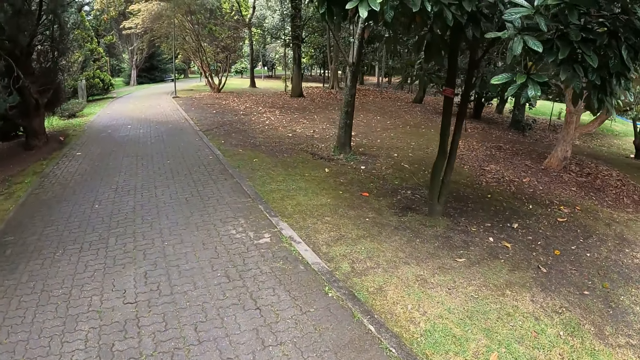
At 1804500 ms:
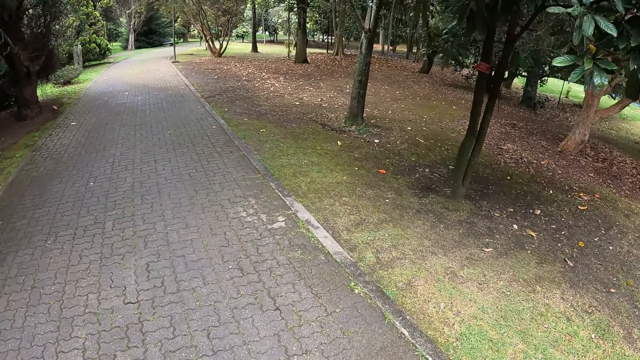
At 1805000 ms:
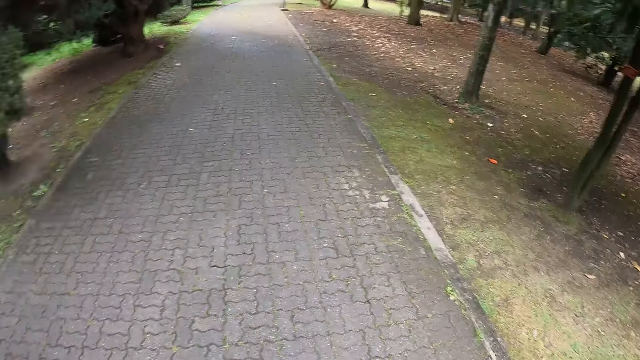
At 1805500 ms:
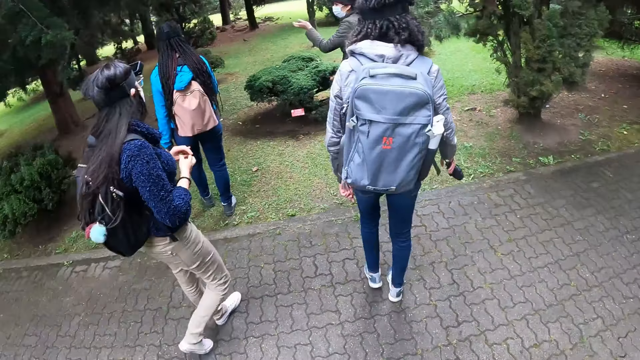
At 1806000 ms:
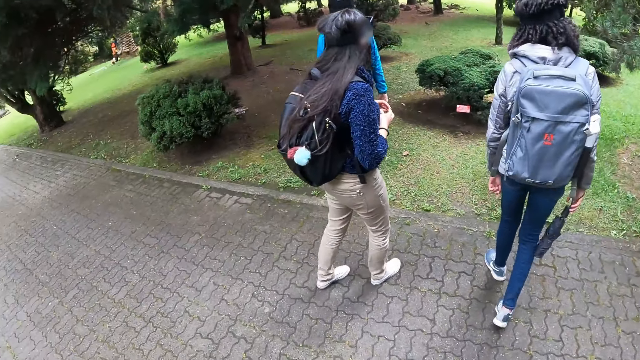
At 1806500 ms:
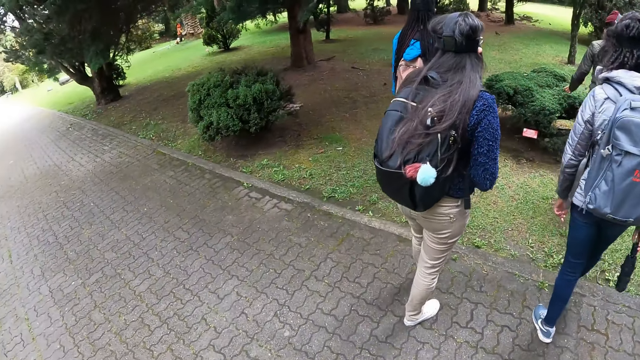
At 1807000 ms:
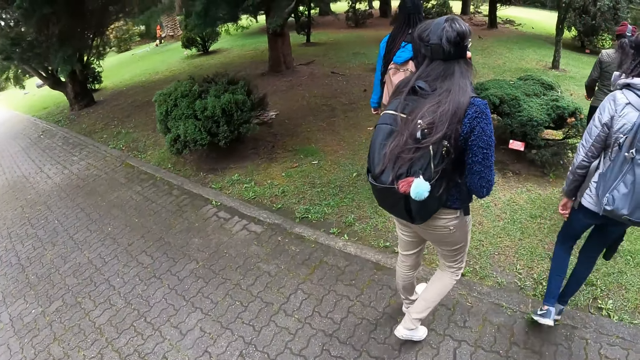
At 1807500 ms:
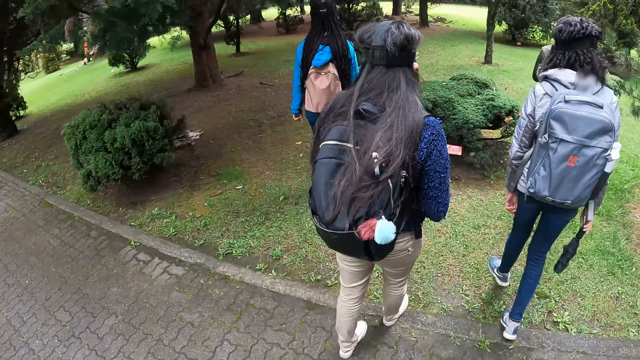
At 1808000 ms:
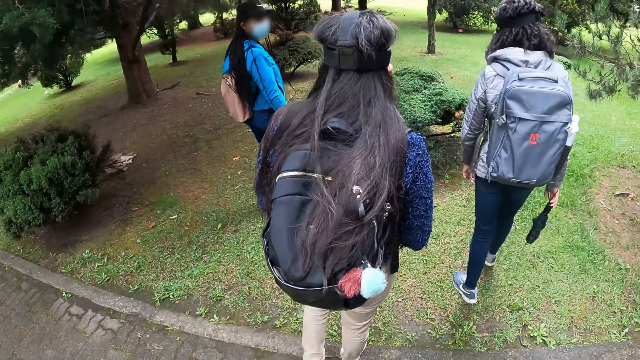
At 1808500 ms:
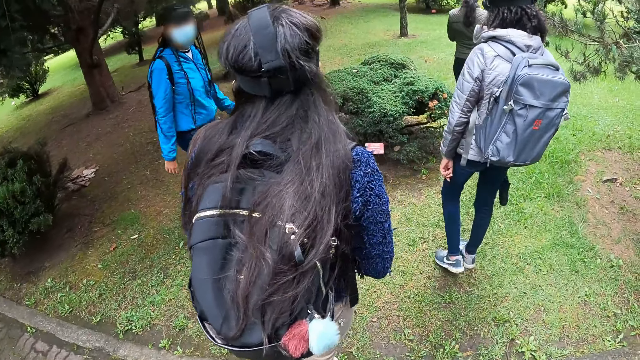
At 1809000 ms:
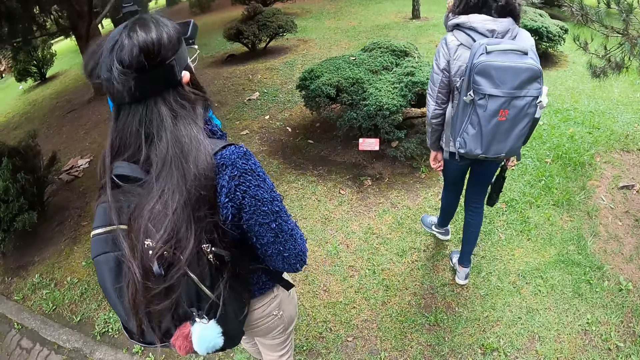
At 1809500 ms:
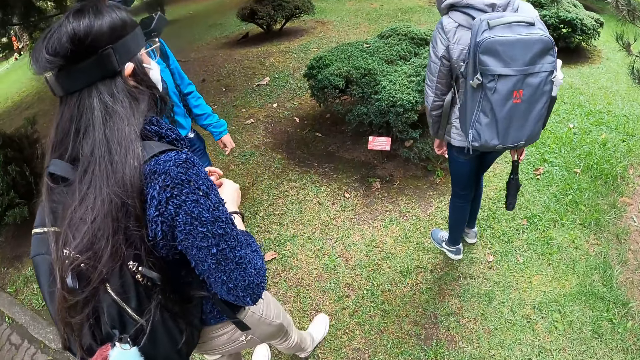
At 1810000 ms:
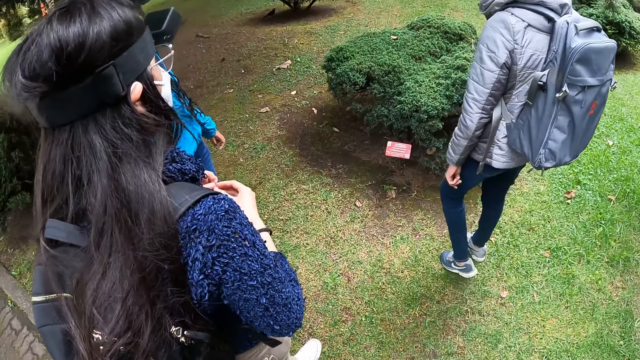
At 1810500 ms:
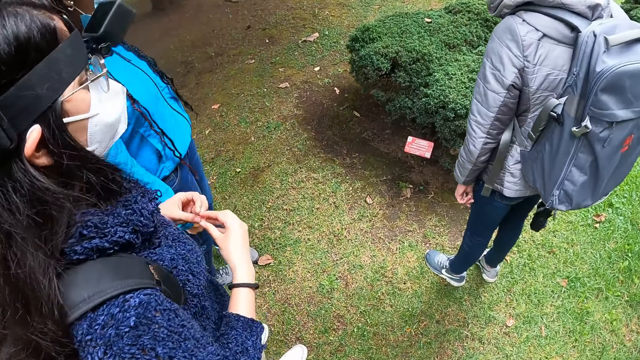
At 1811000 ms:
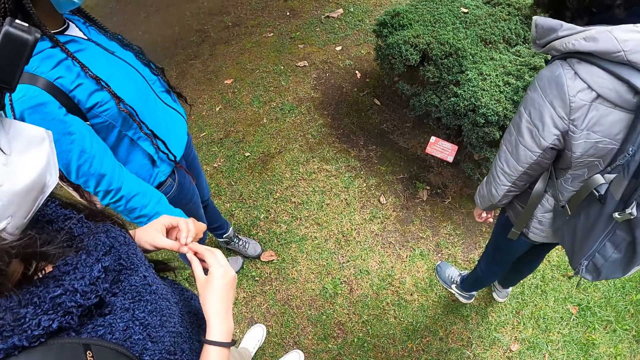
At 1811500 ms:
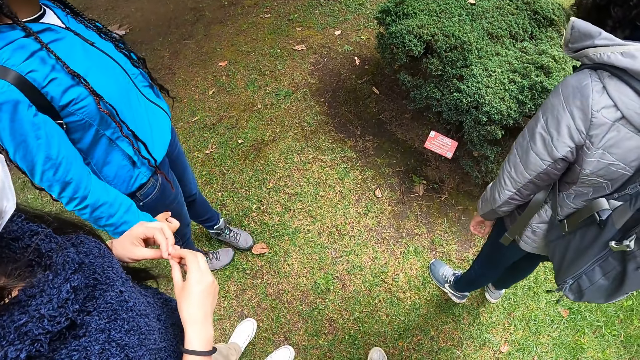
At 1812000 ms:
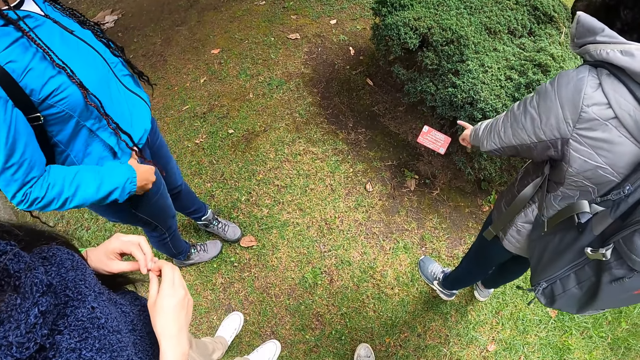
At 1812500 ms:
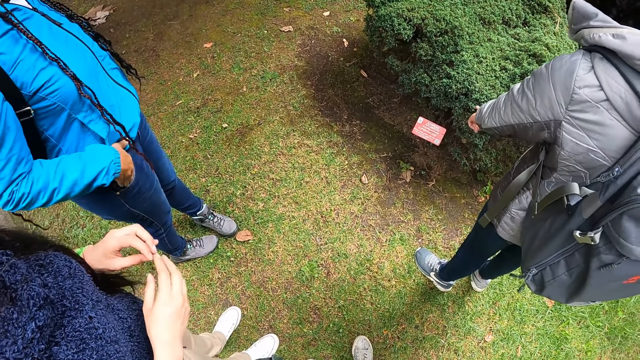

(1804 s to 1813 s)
The camera wearer walks into the yard with a woman, a second woman, a third woman and a fourth woman.

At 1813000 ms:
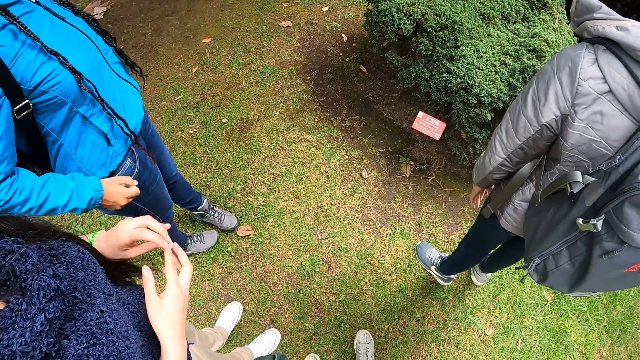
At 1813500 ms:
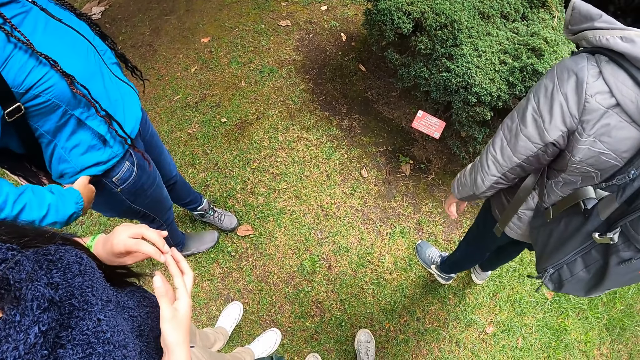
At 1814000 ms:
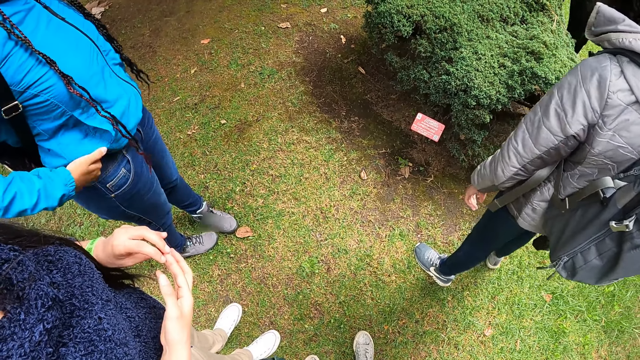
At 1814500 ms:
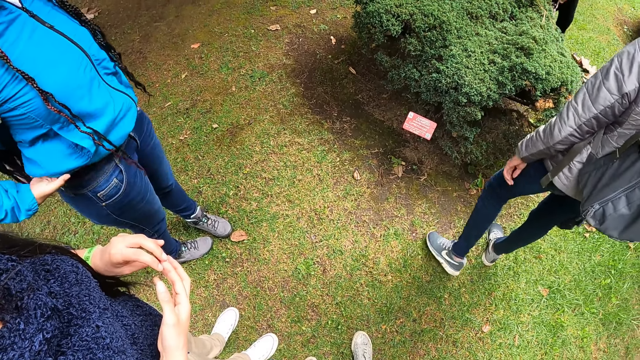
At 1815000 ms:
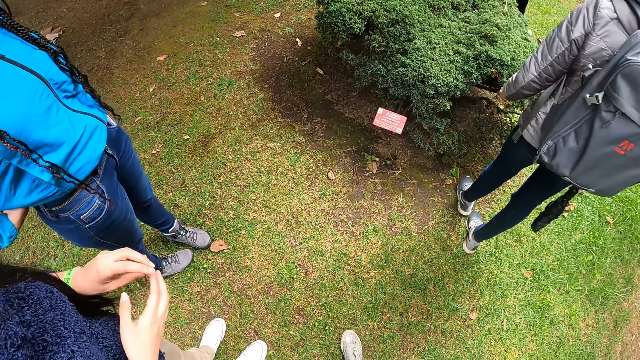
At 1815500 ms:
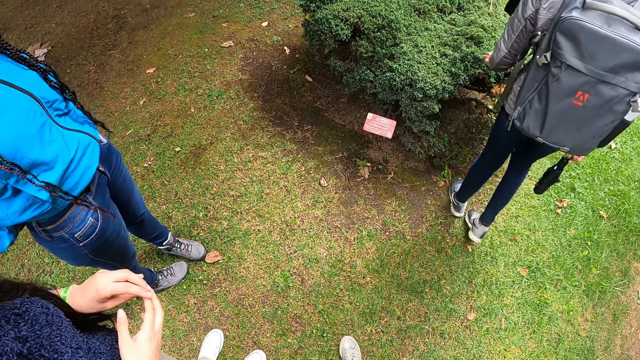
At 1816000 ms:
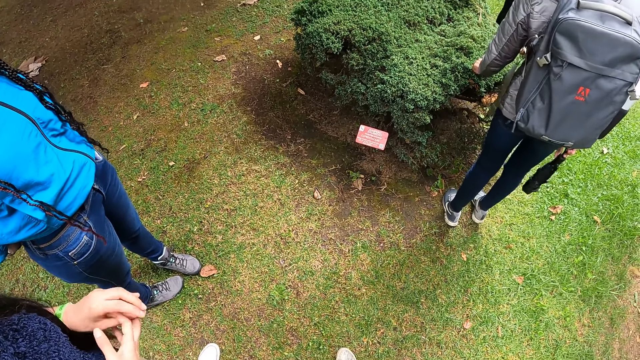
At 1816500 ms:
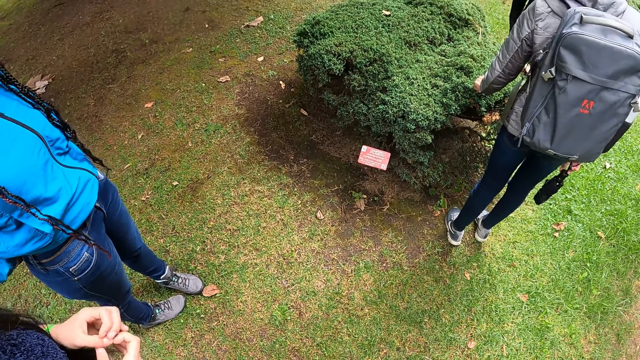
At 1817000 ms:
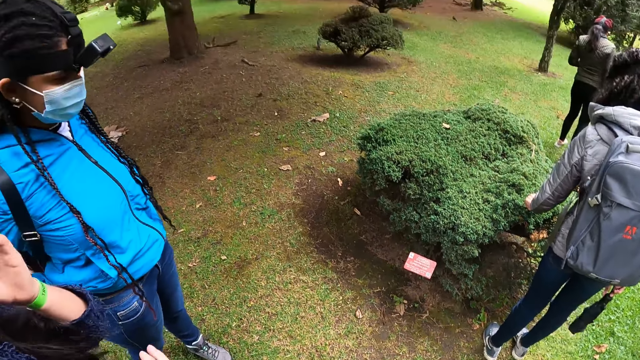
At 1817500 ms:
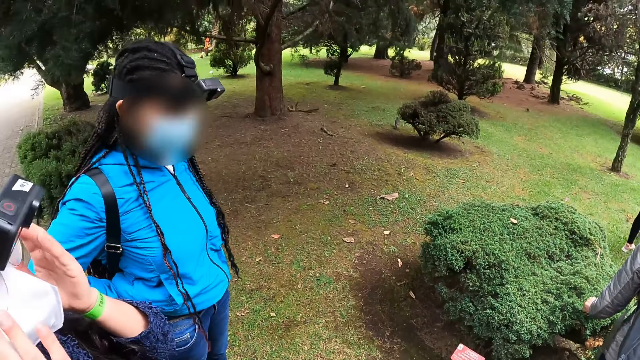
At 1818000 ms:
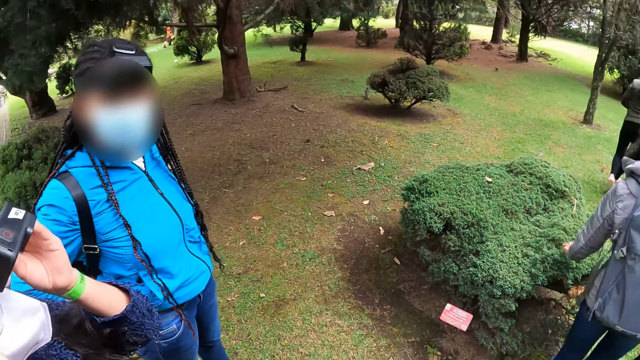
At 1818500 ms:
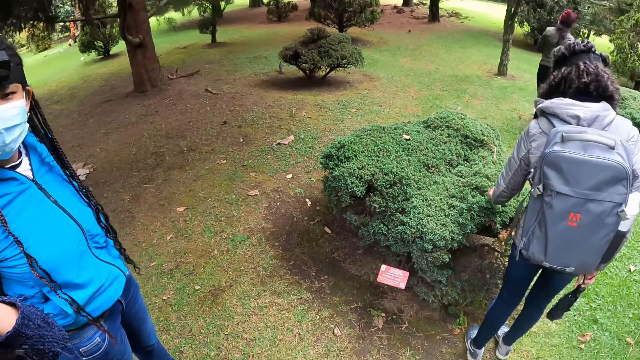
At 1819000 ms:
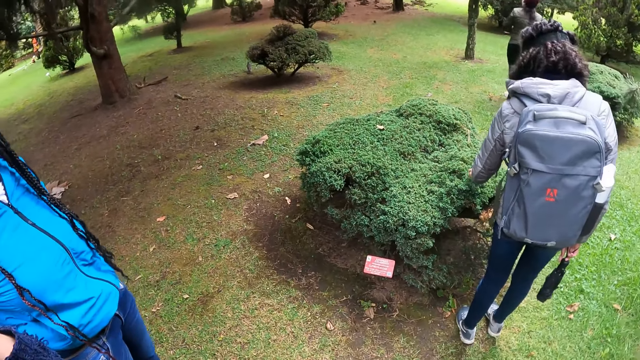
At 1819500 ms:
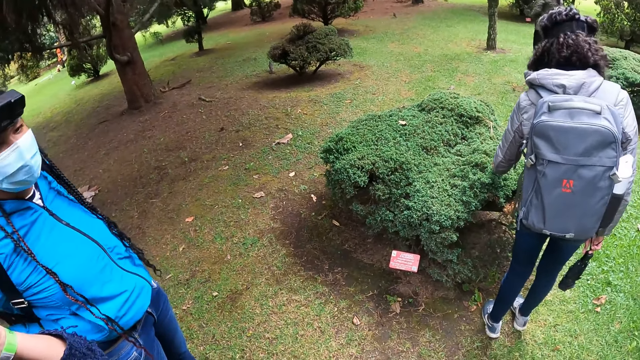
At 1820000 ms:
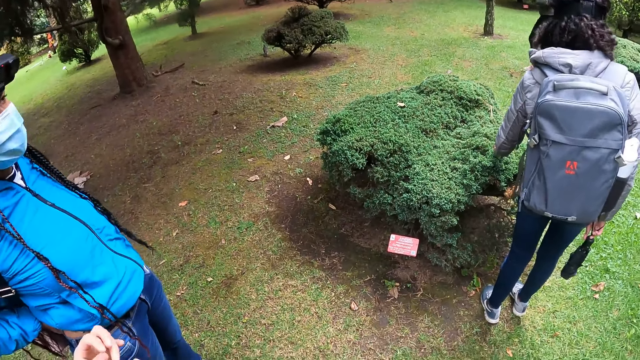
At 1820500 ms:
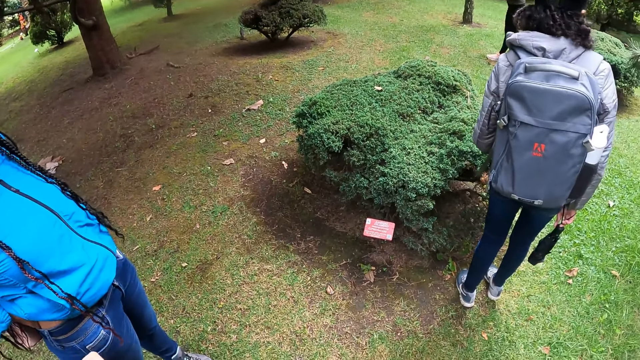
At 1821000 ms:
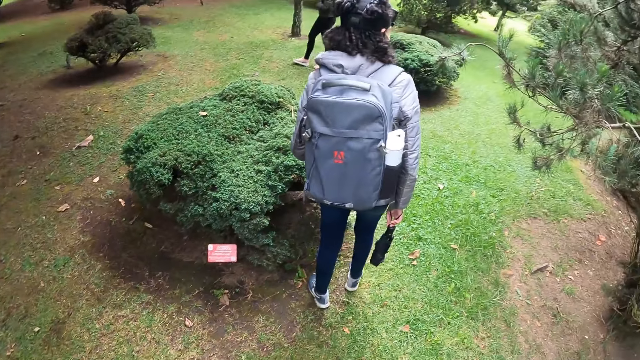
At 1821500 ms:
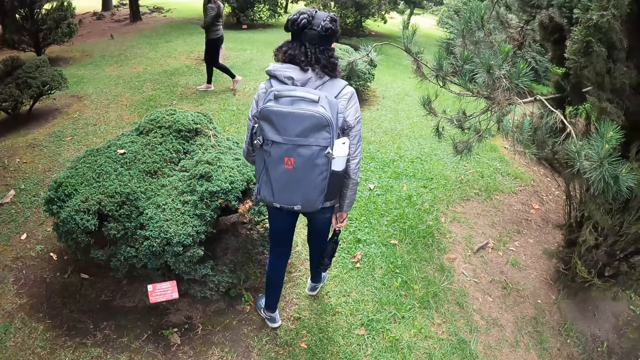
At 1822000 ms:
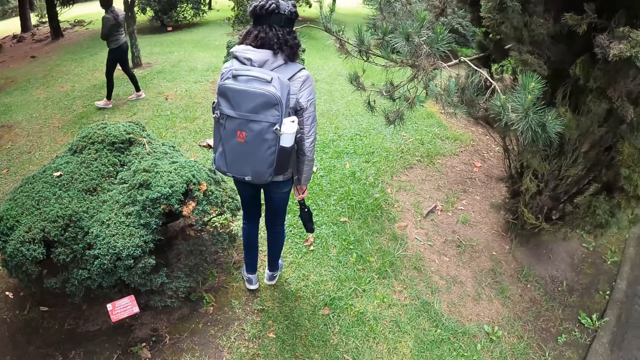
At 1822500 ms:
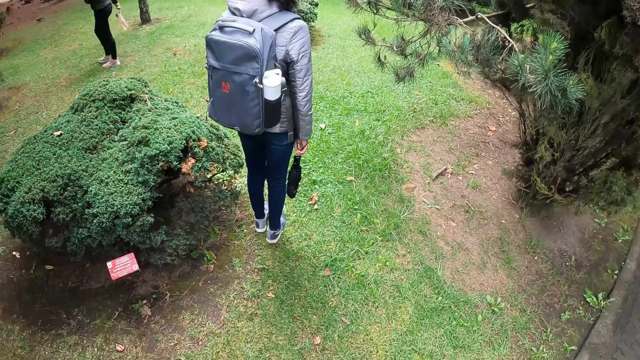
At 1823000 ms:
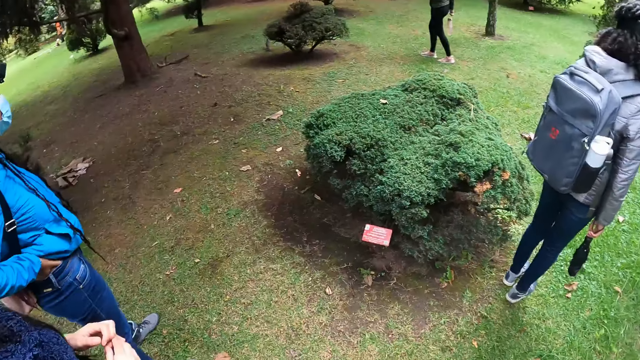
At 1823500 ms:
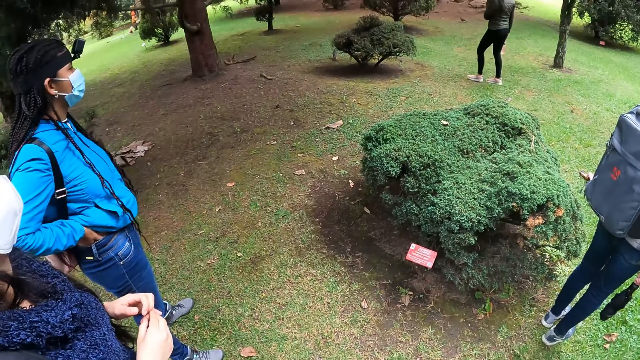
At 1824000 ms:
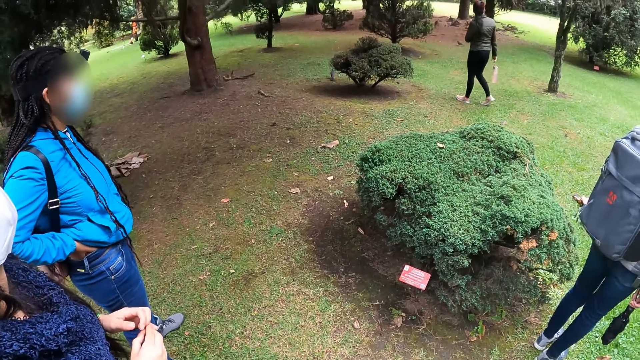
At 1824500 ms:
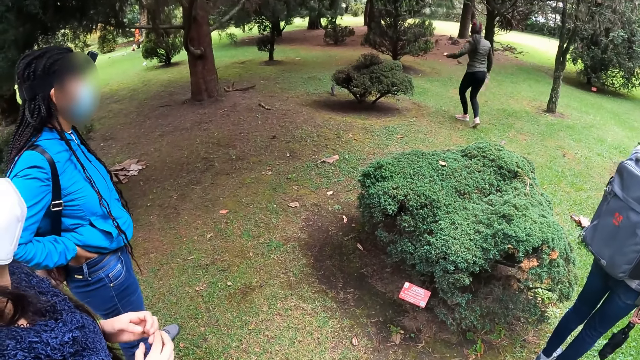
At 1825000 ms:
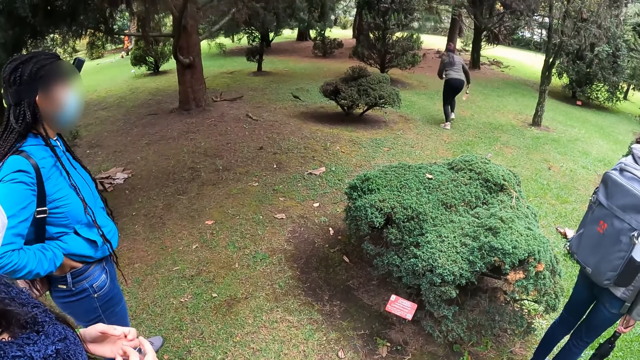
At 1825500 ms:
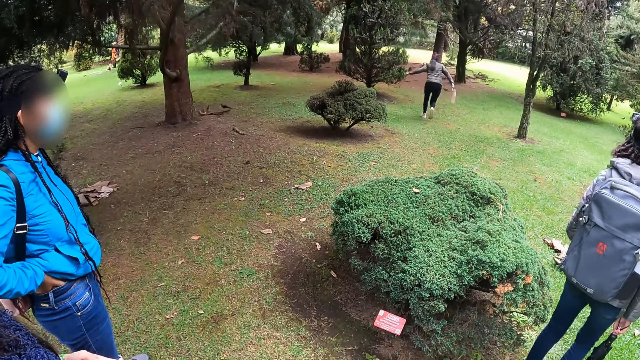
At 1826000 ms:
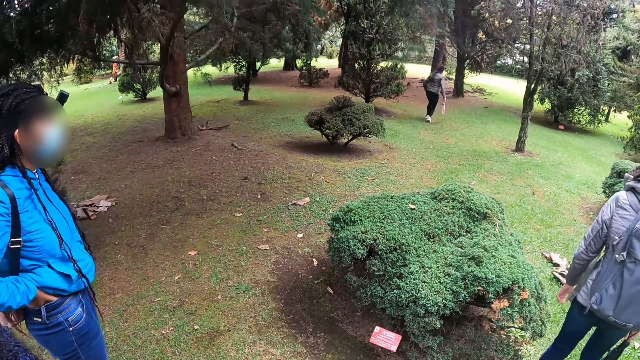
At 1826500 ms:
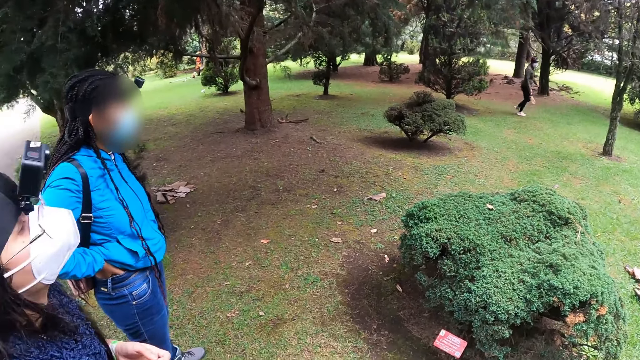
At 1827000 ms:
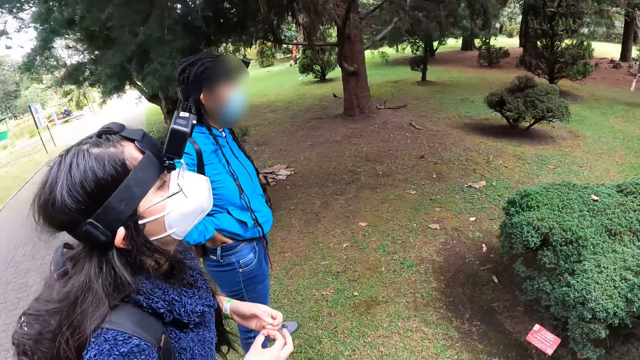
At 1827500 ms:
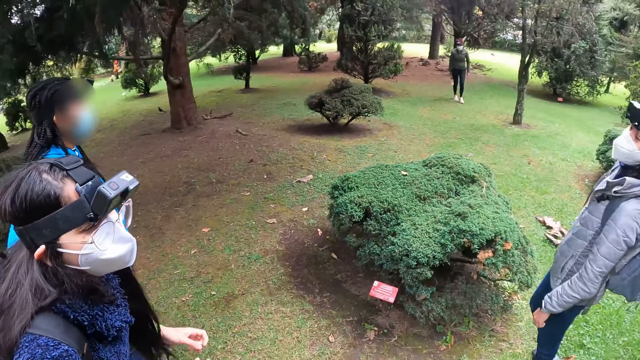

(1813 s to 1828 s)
A woman touches a plant with her left hand. Another woman adjusts the pair of glasses on her face with her hands.
